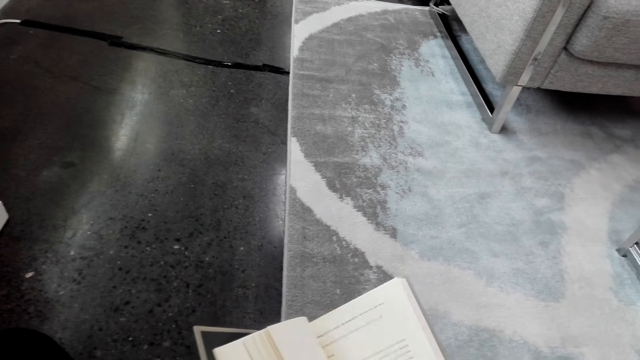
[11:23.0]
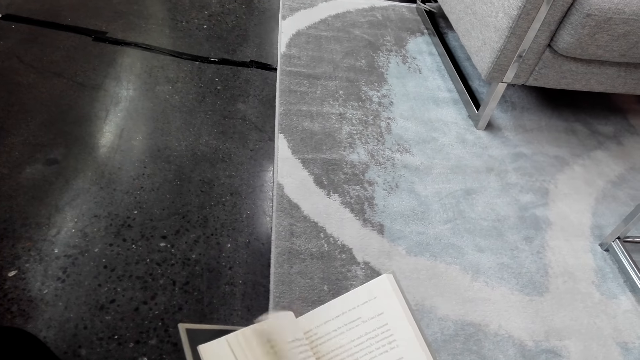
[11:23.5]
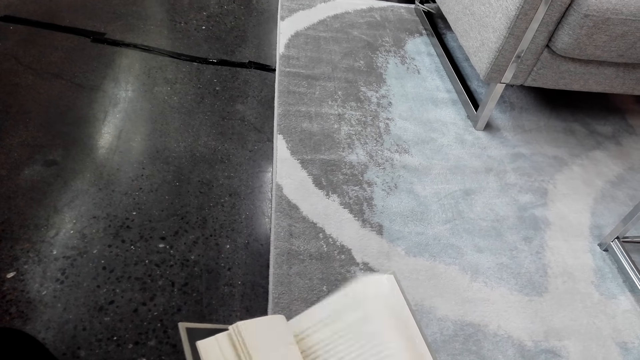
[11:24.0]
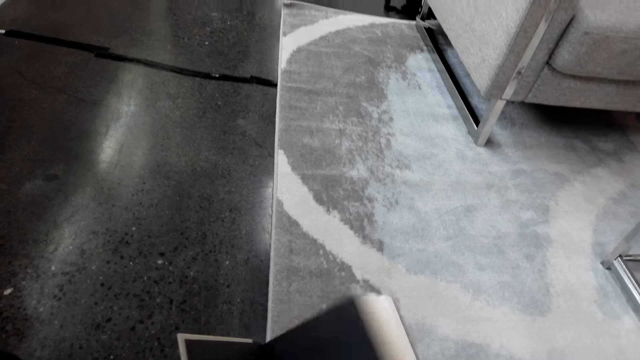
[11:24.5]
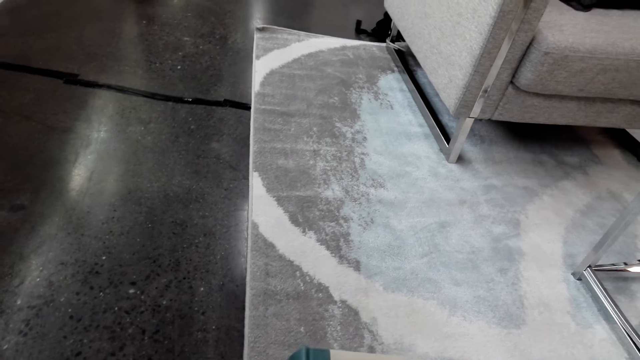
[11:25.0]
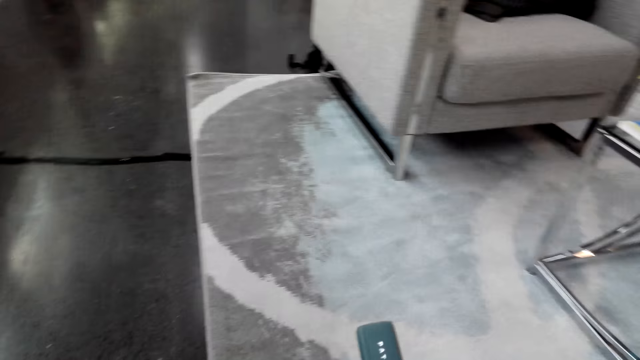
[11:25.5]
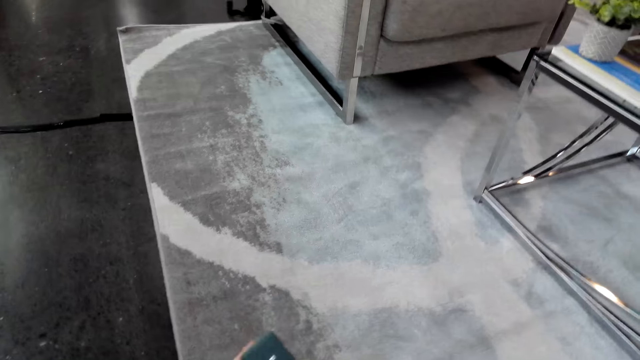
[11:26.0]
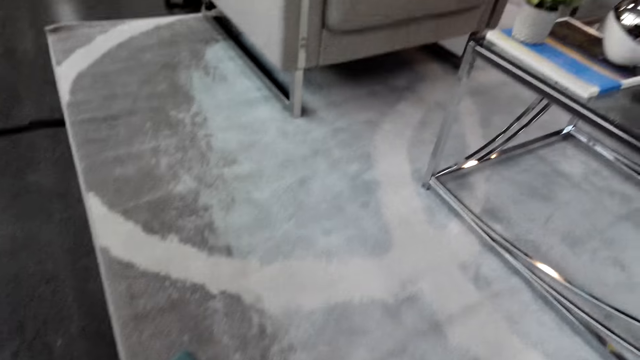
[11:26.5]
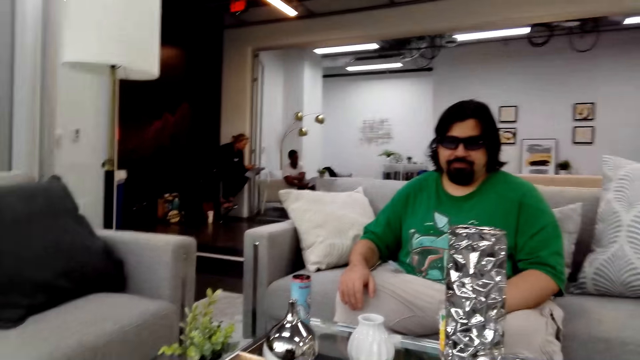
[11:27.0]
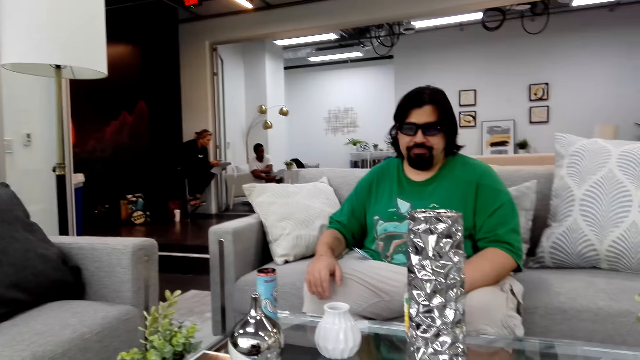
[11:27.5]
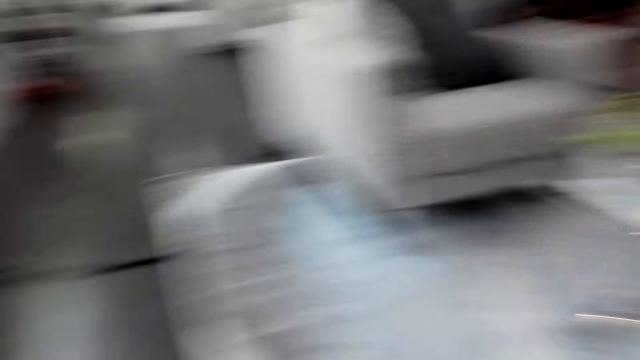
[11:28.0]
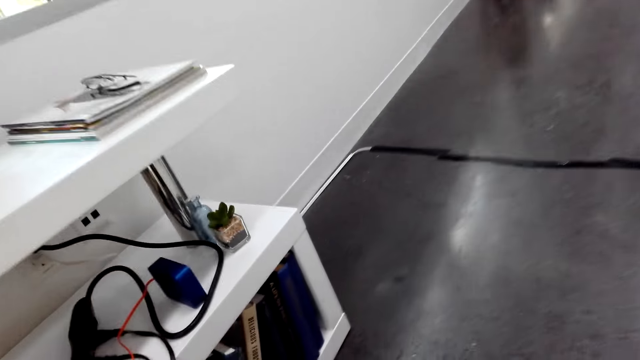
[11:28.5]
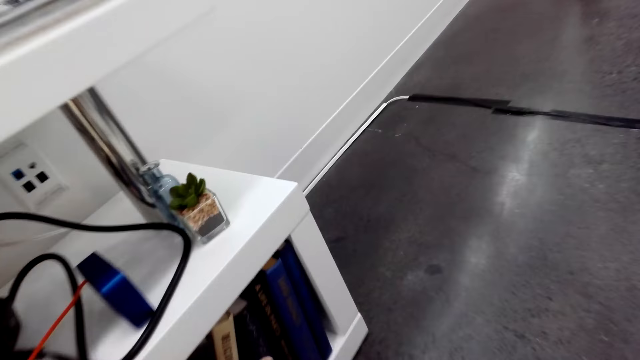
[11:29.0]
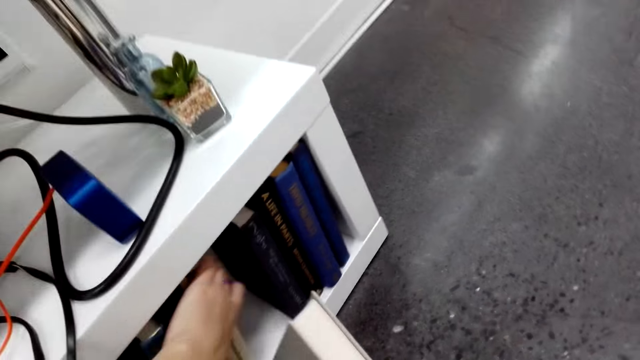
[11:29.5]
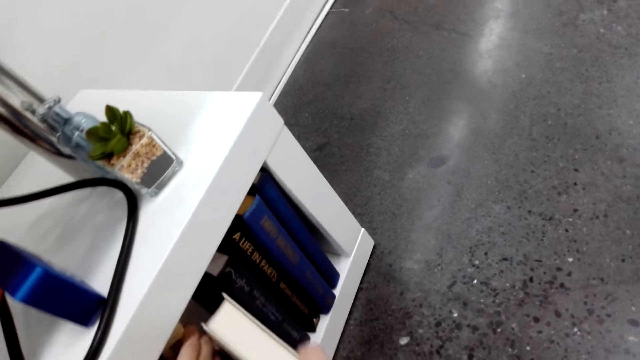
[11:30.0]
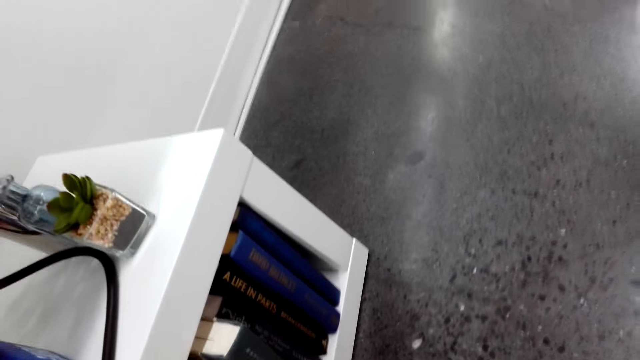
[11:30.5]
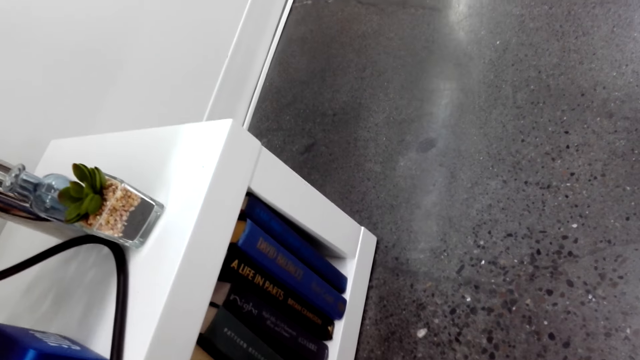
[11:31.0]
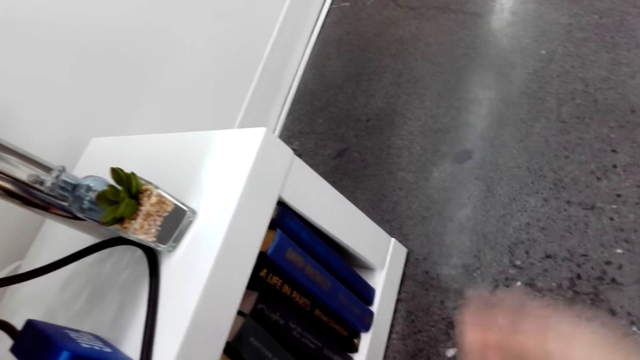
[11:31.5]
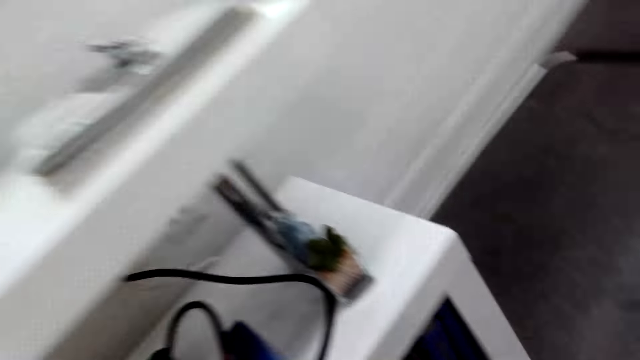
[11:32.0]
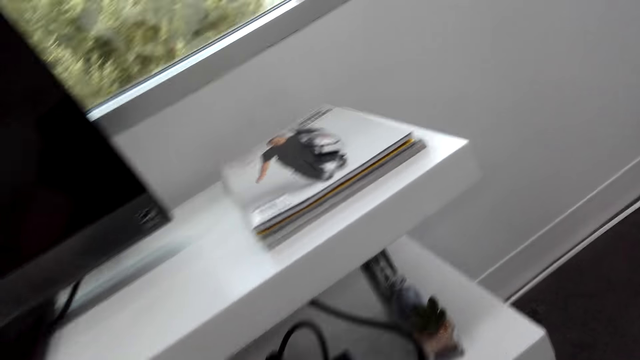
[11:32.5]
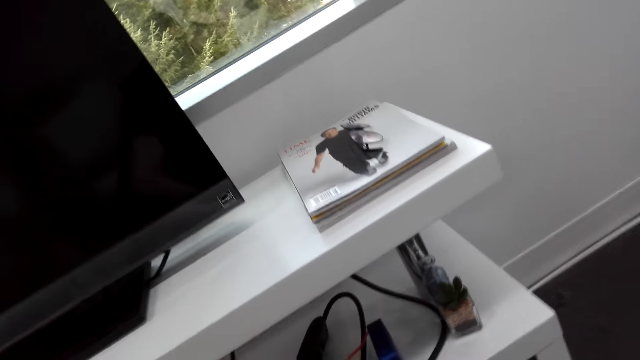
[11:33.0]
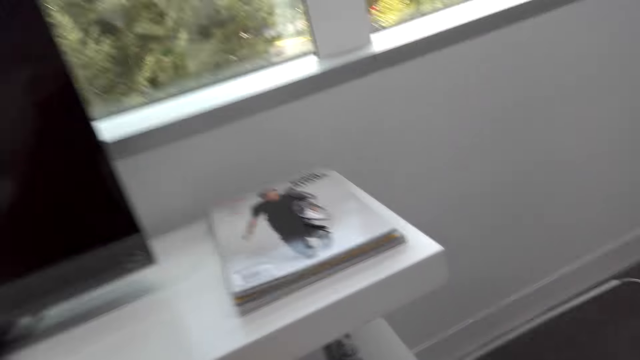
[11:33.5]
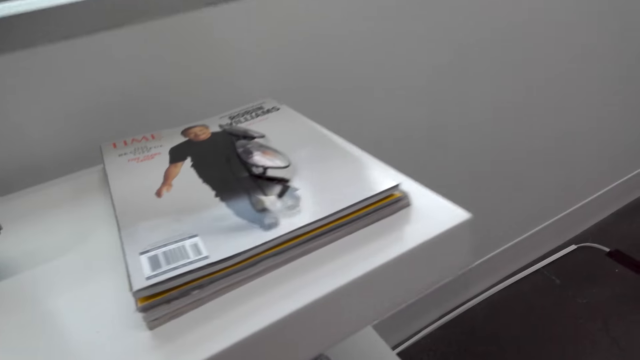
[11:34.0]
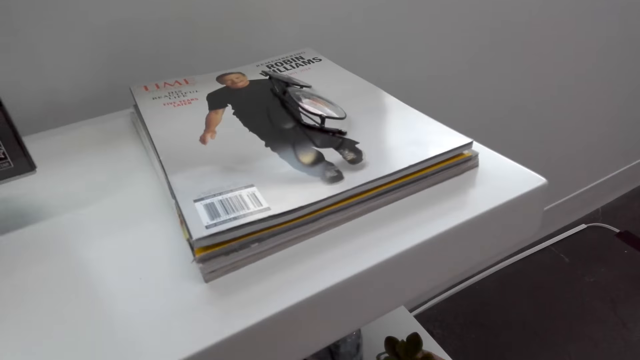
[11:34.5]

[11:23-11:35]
The camera wearer puts the book back in the shelf.

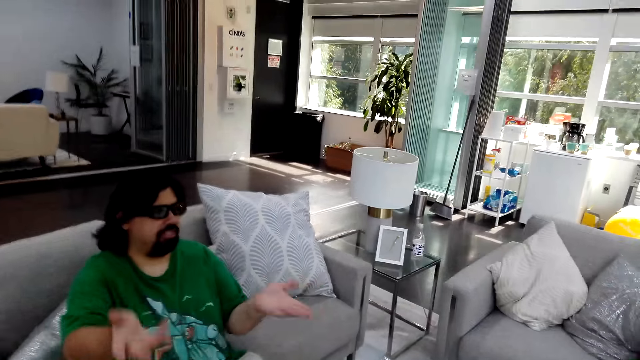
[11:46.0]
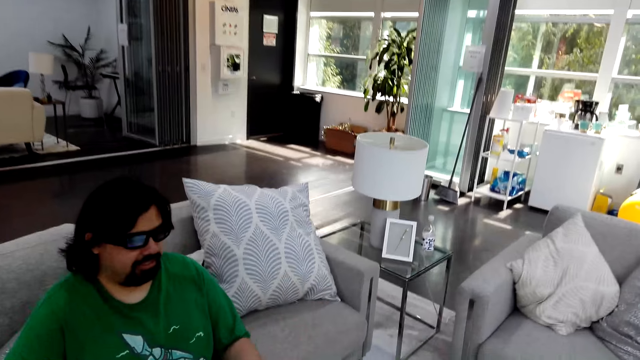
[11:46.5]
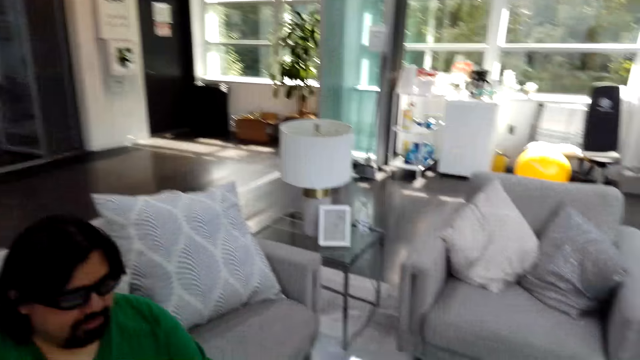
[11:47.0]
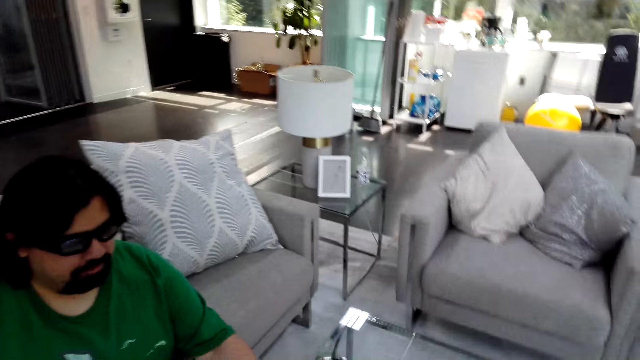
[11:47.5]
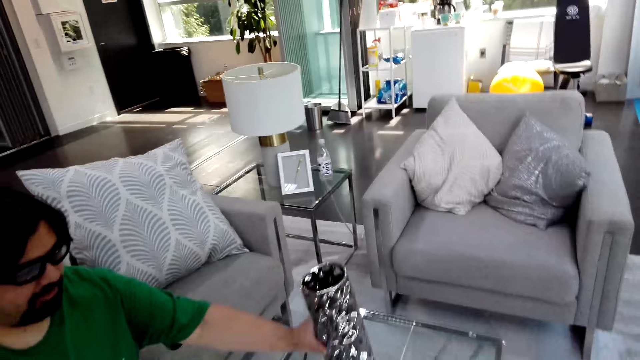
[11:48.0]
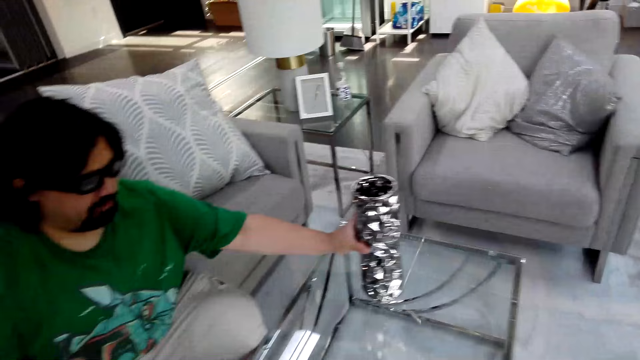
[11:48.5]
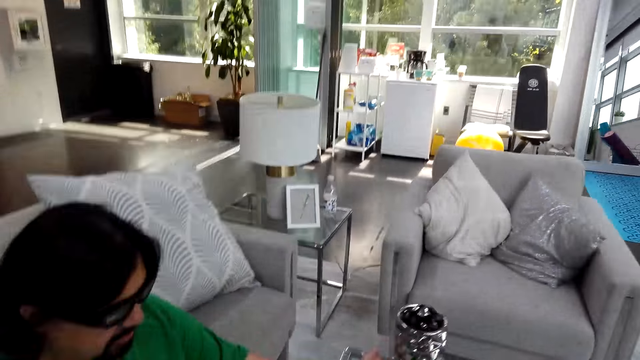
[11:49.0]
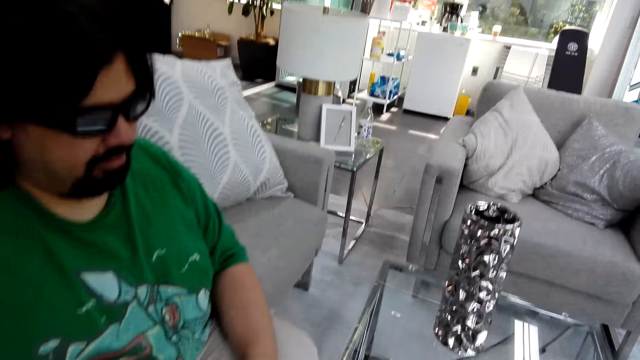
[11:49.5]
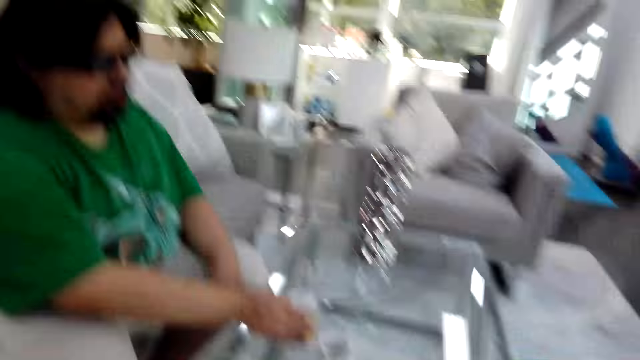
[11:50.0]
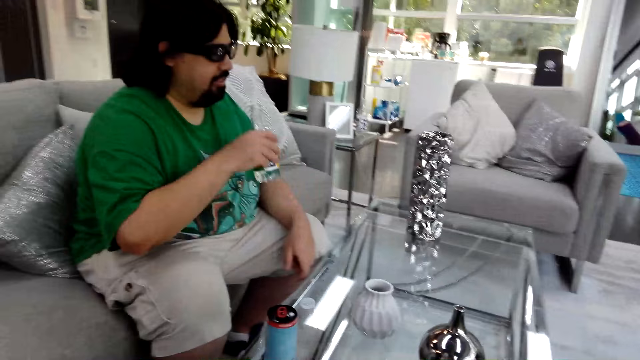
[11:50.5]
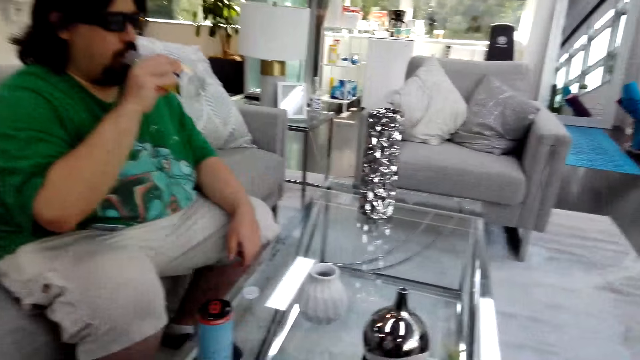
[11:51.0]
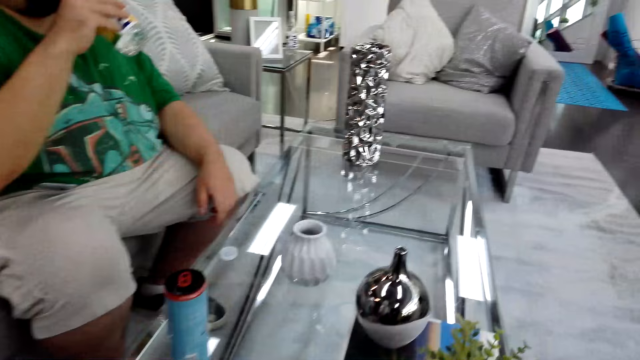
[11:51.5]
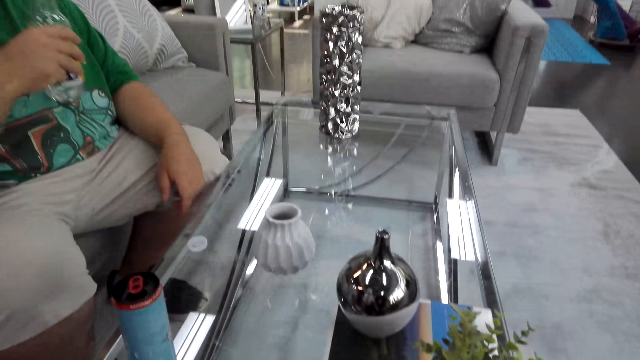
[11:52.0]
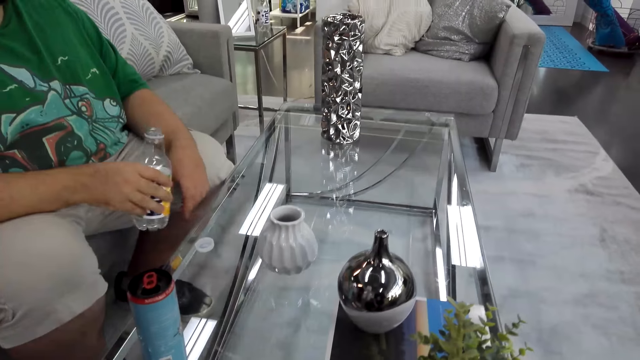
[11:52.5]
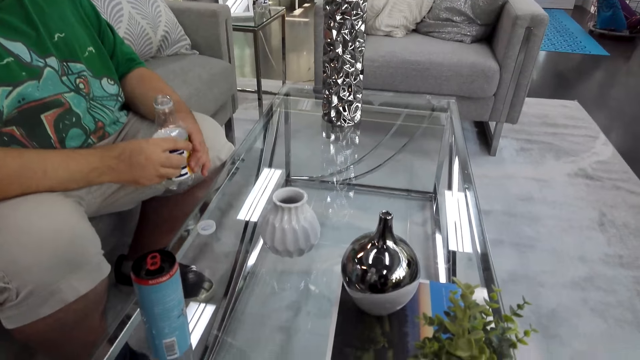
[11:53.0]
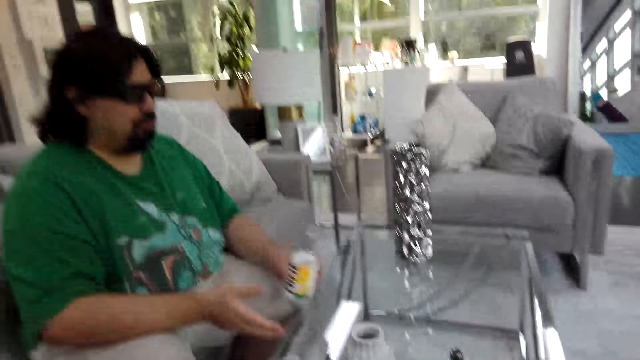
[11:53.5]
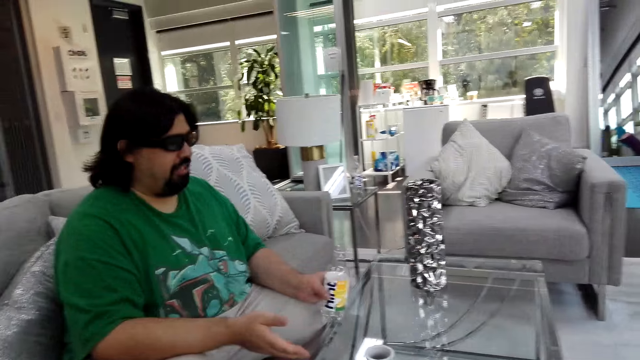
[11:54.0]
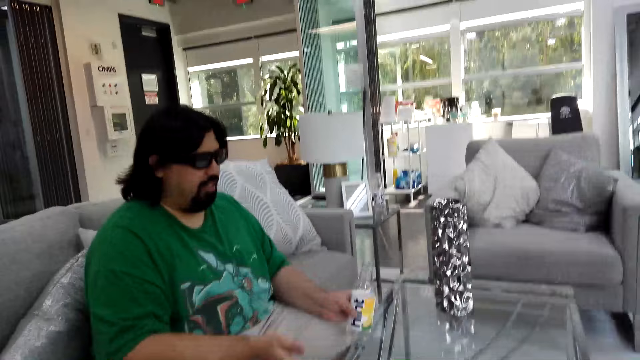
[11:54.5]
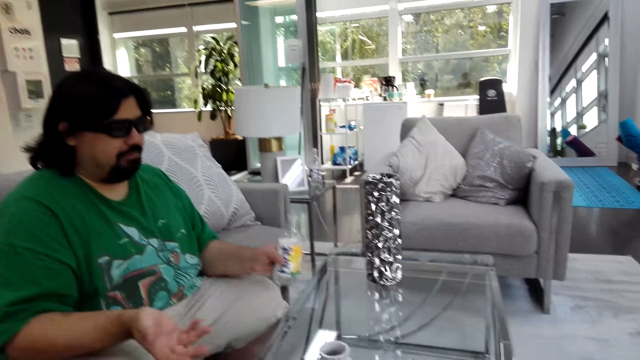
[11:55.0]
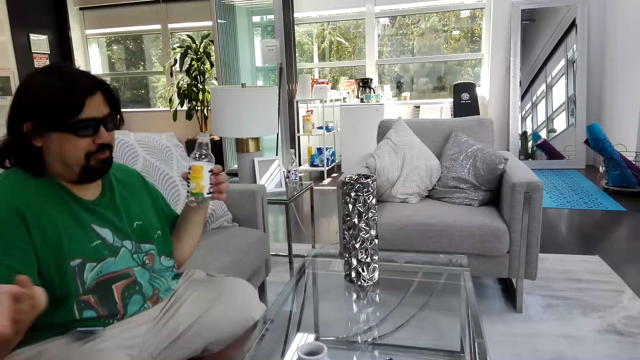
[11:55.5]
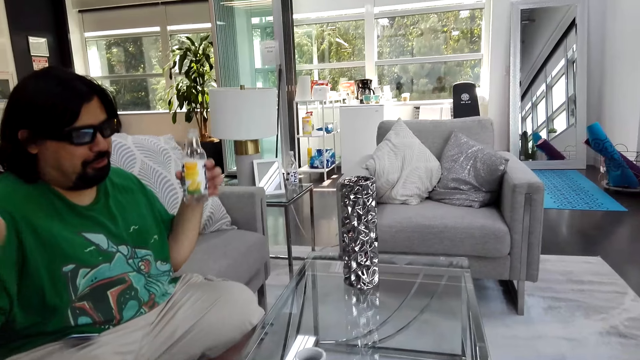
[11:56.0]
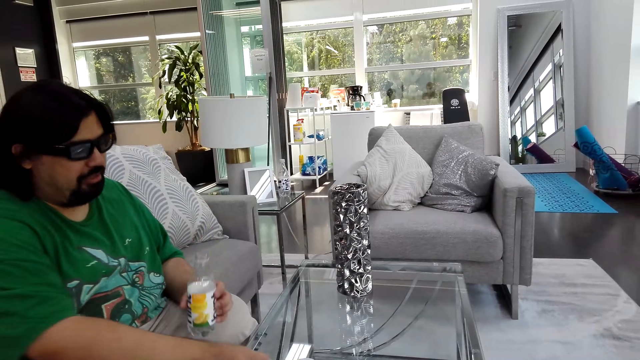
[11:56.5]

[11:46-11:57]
A man moves the vase aside. The man picks up a water bottle and drinks from the bottle.
